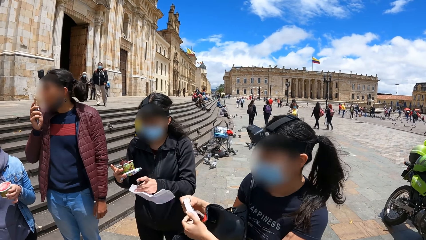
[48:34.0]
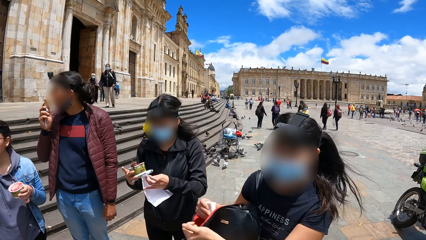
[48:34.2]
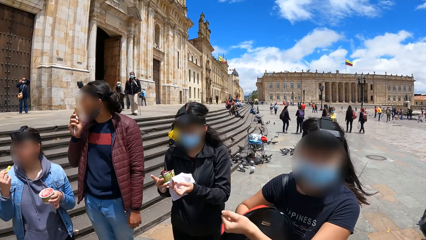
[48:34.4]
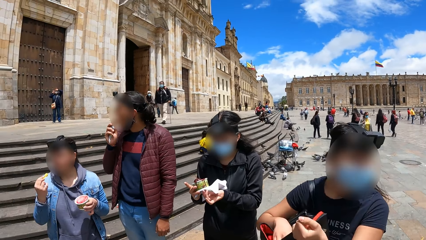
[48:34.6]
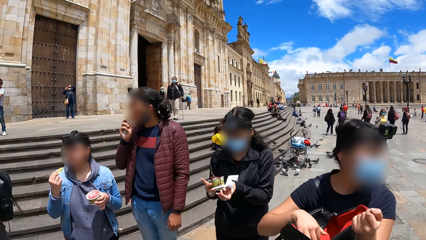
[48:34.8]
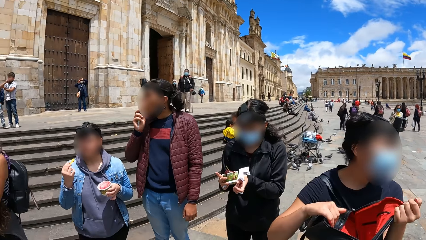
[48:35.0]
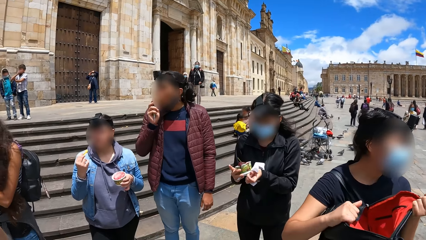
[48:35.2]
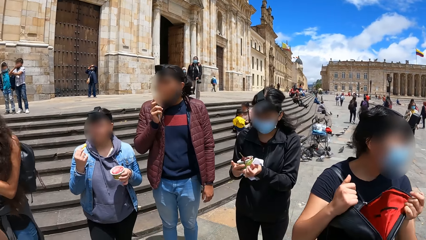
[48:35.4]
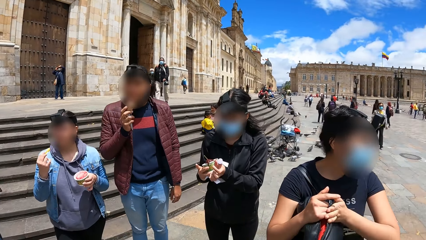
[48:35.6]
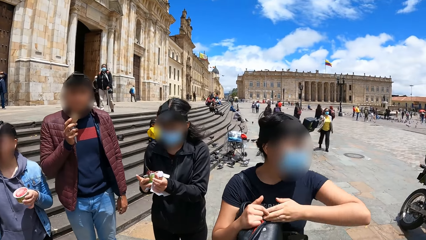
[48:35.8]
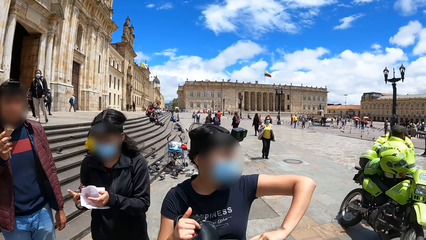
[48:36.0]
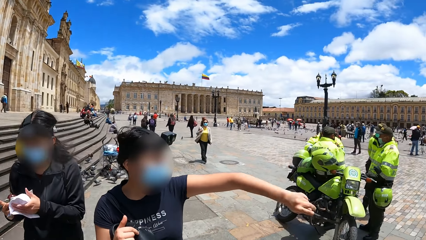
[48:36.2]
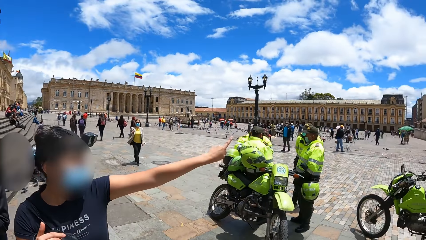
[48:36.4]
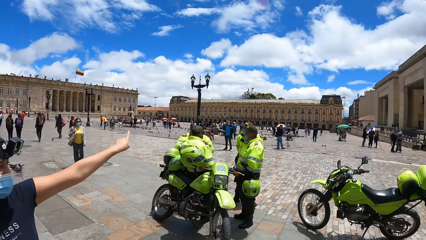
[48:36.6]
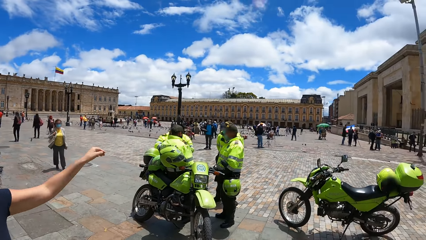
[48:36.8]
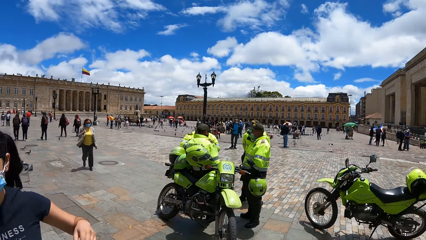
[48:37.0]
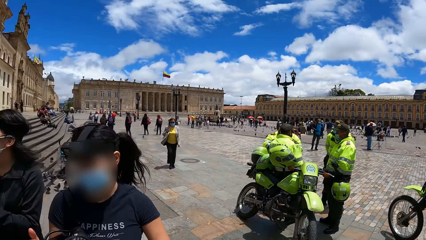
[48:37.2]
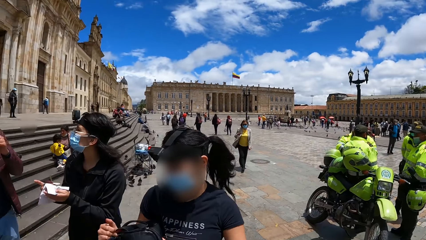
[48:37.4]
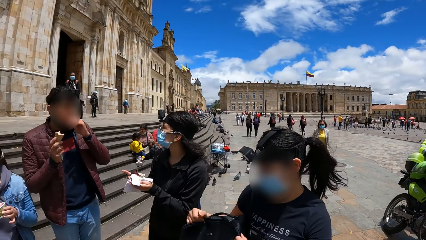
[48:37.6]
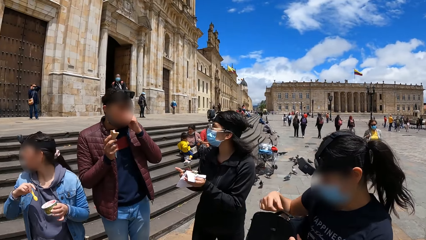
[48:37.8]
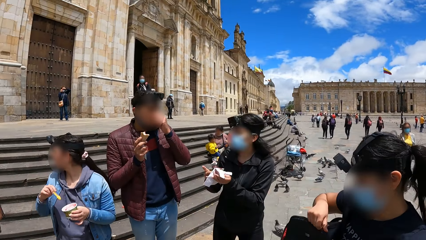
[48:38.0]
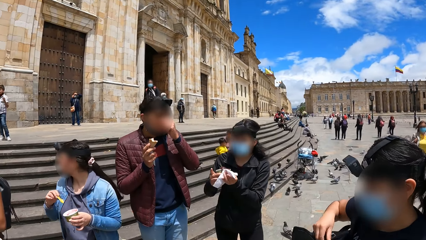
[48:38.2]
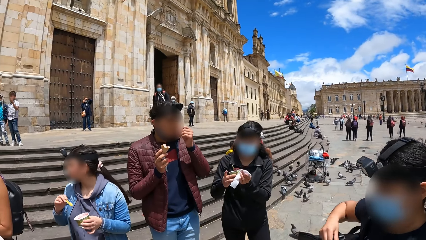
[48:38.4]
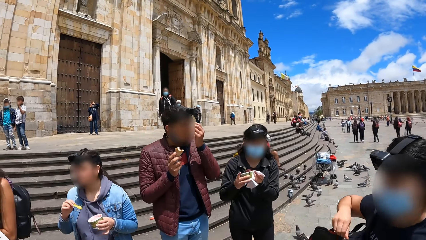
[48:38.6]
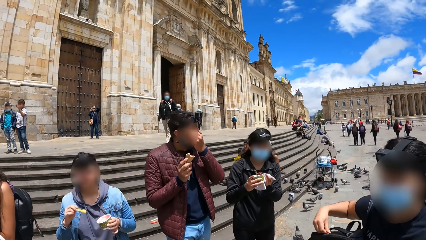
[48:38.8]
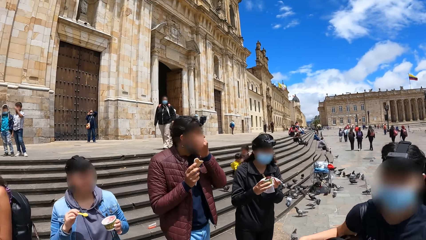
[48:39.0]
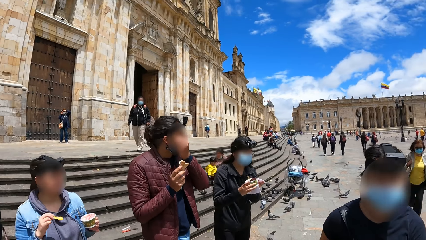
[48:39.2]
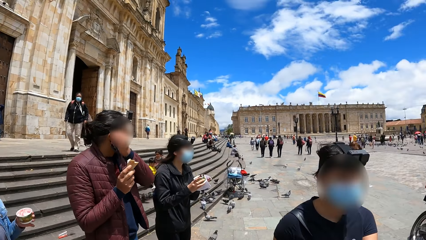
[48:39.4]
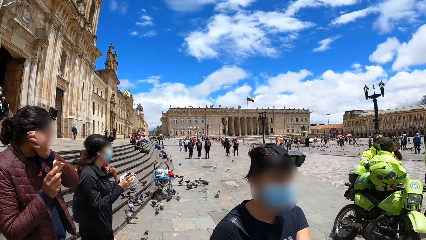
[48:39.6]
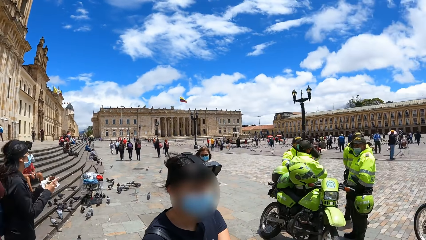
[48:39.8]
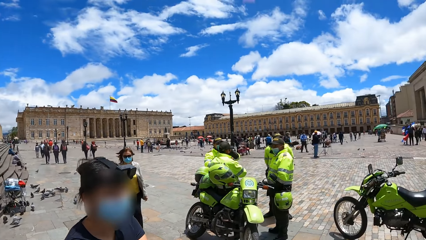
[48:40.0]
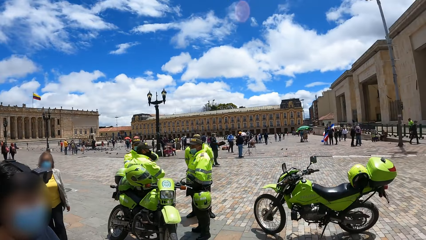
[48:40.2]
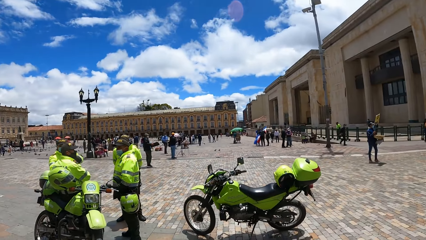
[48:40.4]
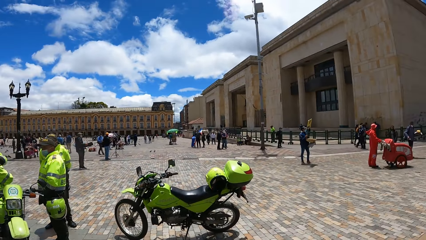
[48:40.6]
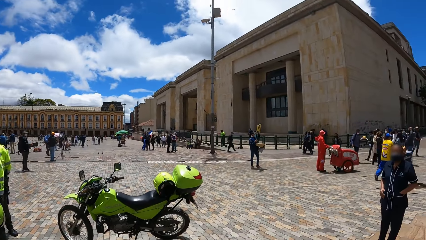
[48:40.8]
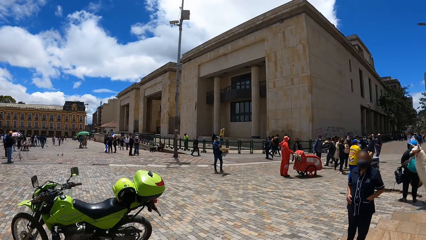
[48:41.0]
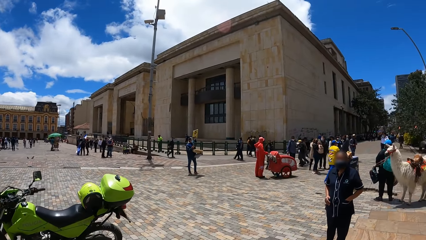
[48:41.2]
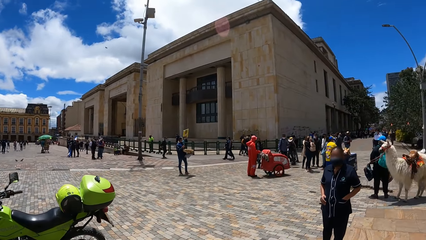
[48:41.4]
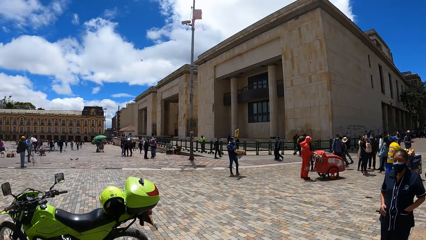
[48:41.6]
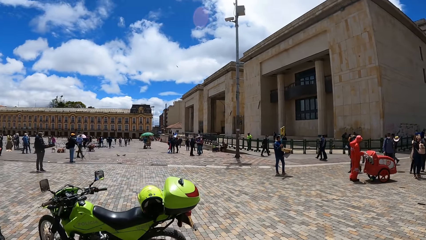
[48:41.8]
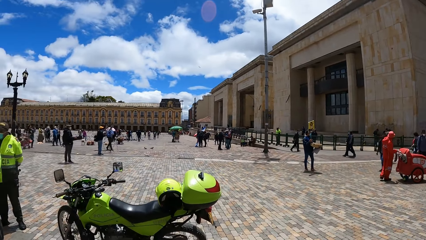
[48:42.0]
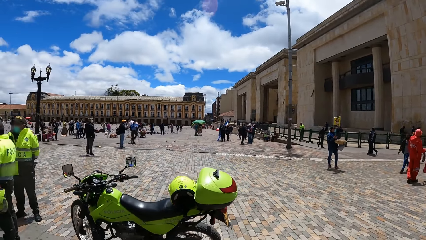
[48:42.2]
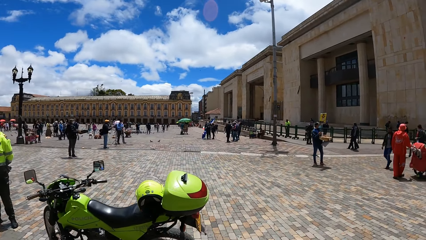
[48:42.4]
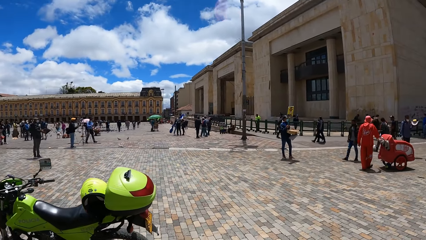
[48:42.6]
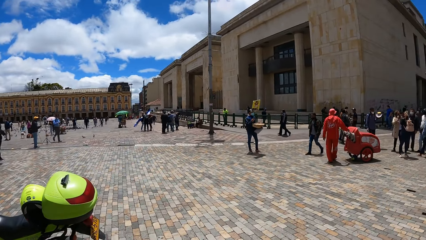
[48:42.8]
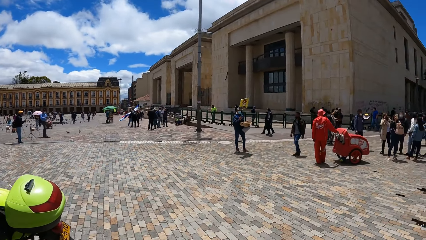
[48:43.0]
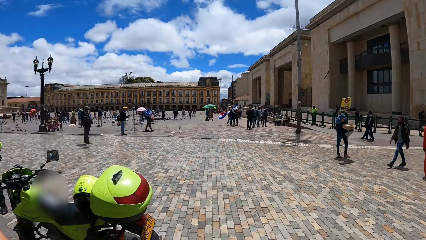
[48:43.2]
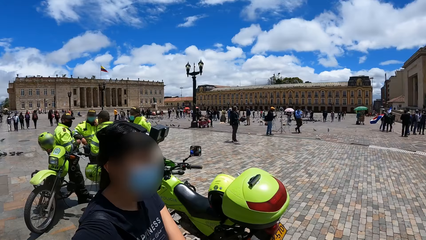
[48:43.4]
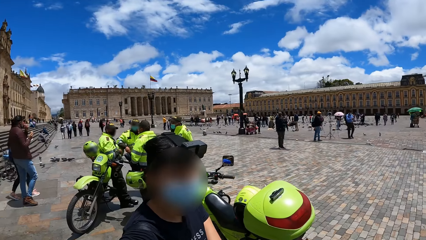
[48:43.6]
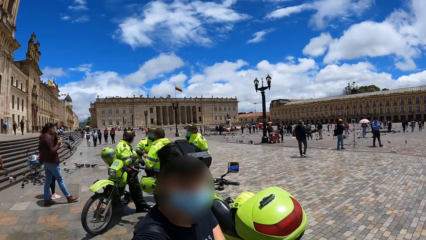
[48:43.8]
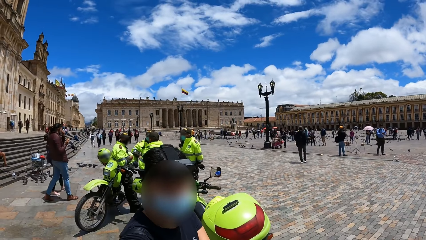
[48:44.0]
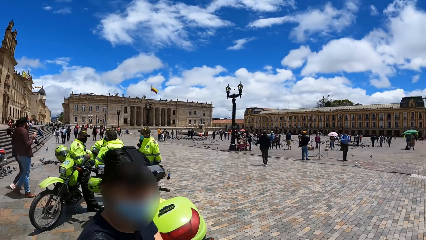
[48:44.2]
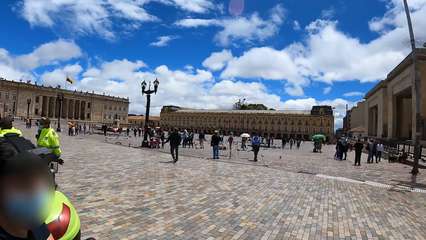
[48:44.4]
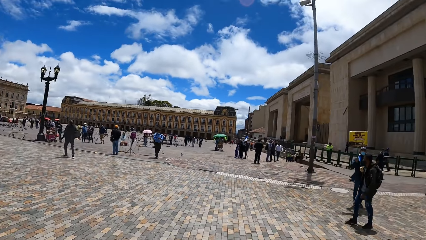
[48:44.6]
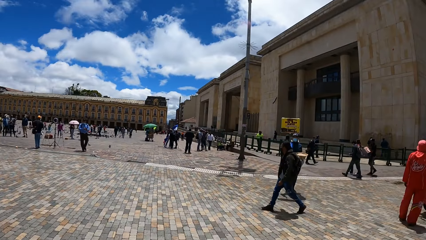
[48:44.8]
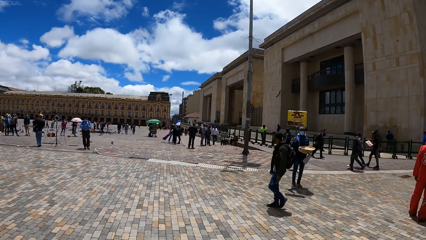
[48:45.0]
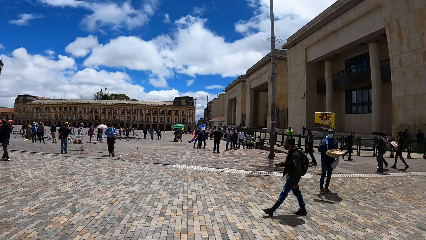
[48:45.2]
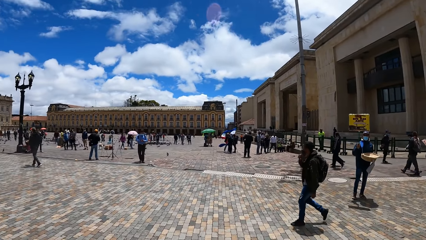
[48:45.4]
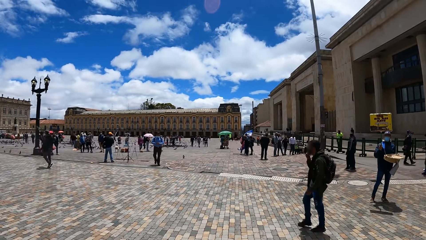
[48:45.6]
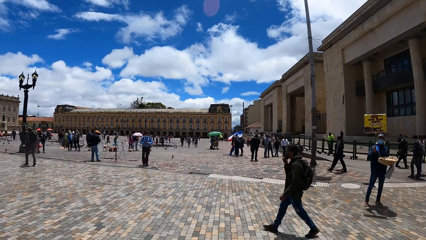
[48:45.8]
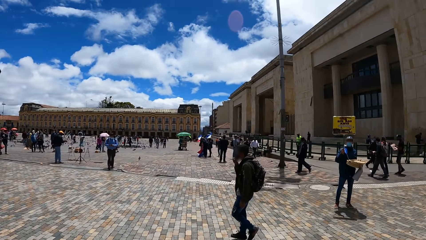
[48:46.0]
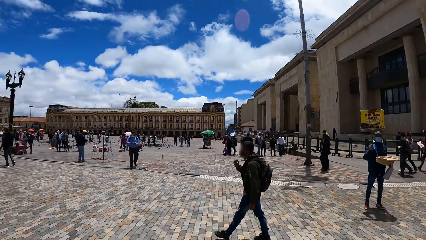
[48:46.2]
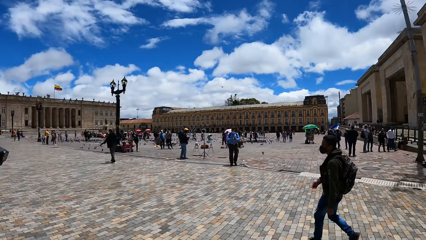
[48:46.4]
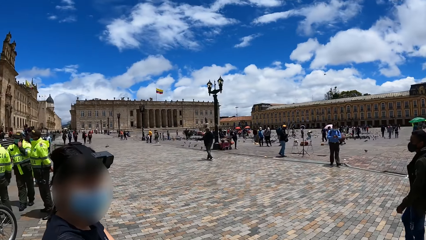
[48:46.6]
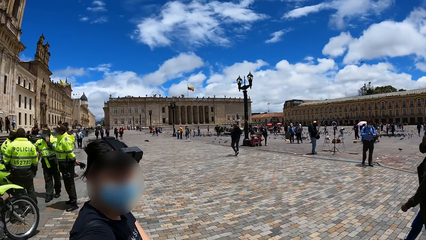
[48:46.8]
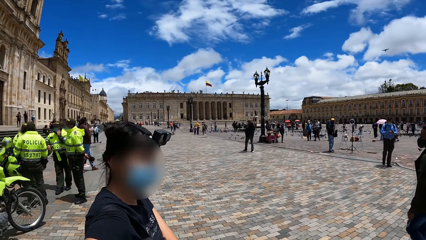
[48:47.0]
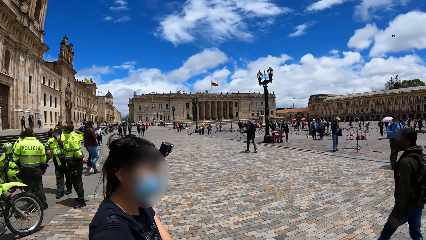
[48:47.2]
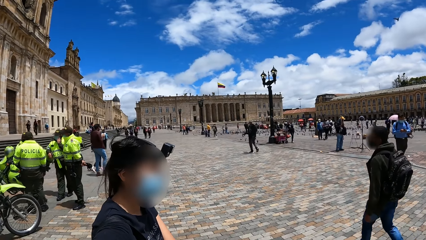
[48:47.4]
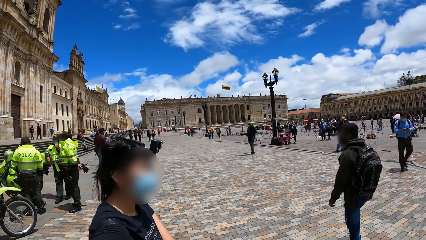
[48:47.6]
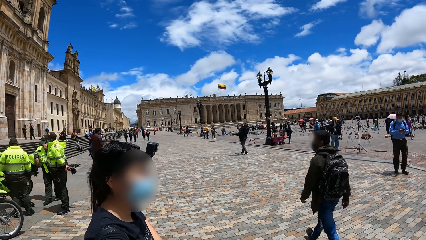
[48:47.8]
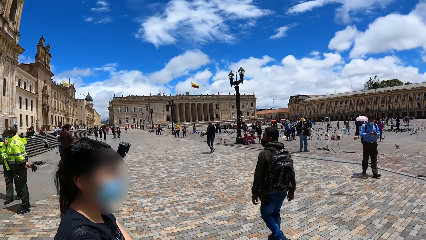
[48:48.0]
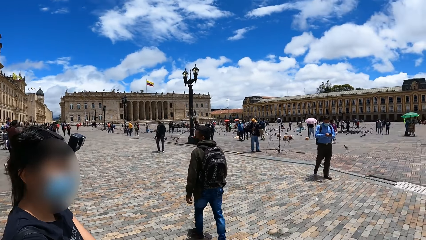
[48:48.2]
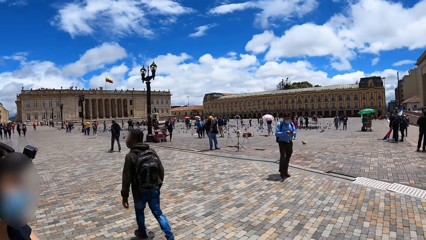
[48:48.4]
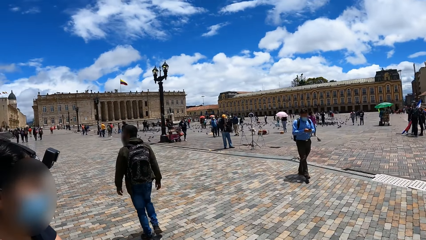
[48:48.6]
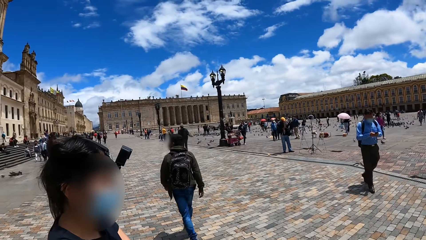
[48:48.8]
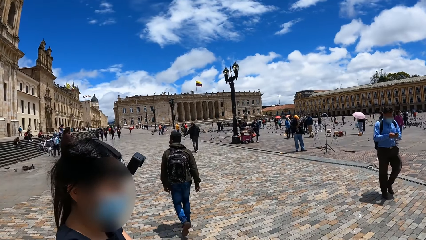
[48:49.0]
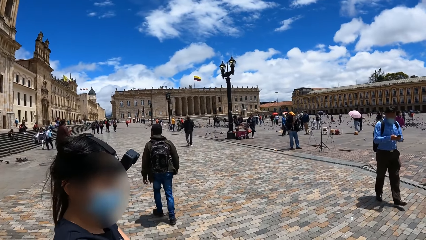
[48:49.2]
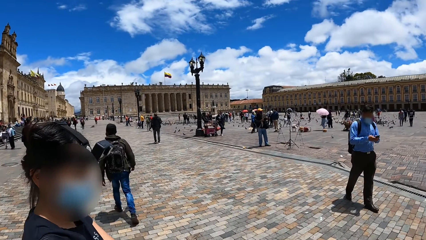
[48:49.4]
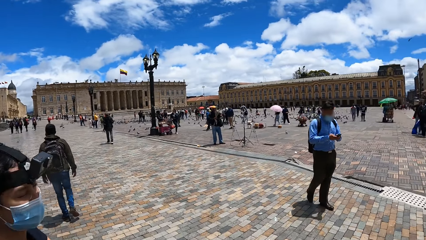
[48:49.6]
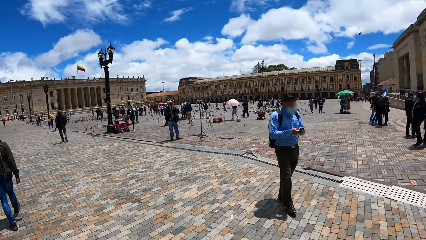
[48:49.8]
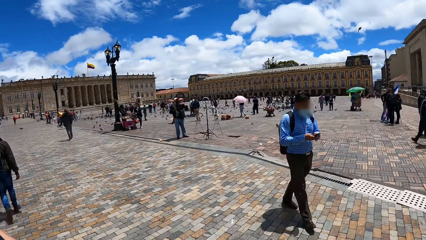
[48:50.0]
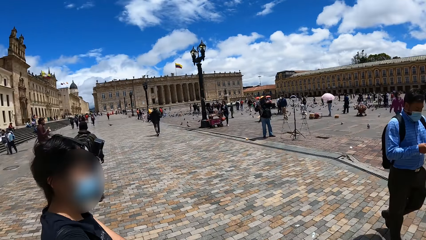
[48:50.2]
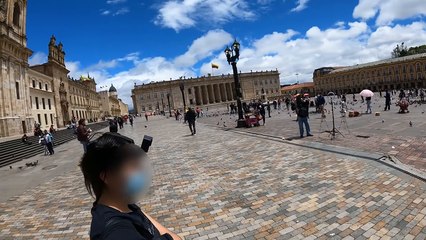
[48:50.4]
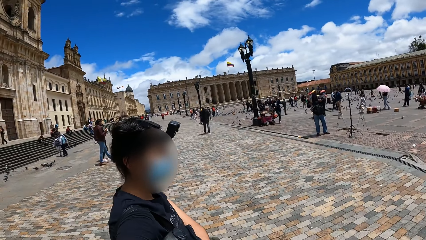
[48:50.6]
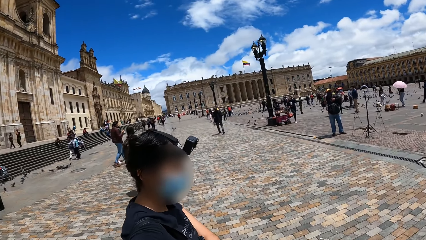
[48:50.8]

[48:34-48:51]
A woman puts the pack of wipes in her right hand in a bag on her chest. She holds the bag on her chest with both hands. She holds the bag with her right hand. She gesticulates with her left hand. A man brushes his face with his left hand. The woman zips the bag with her right hand. The camera wearer walks around with another woman. They look at a third woman. They talk to the third woman.
